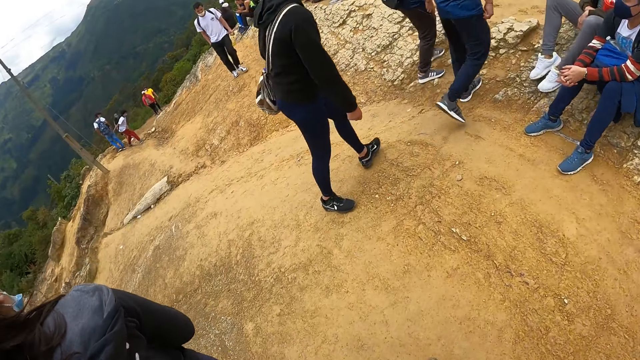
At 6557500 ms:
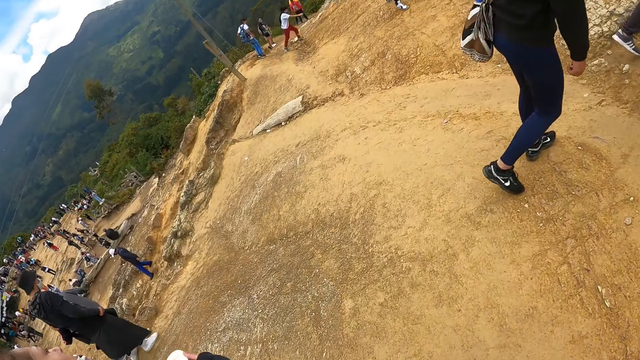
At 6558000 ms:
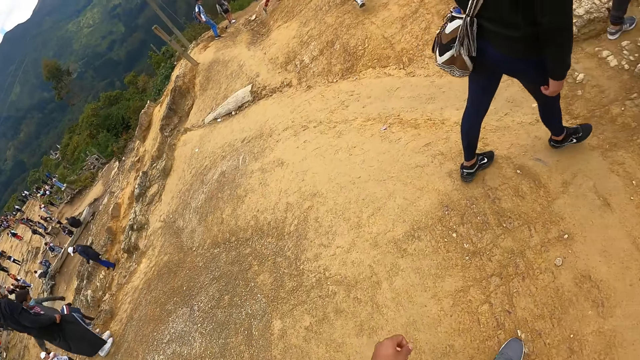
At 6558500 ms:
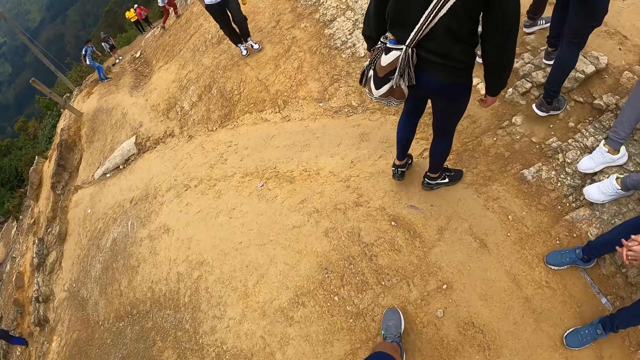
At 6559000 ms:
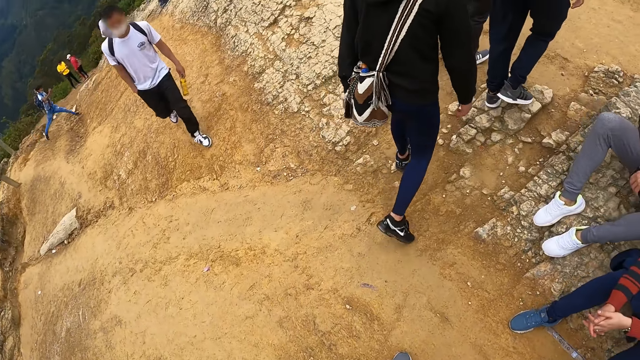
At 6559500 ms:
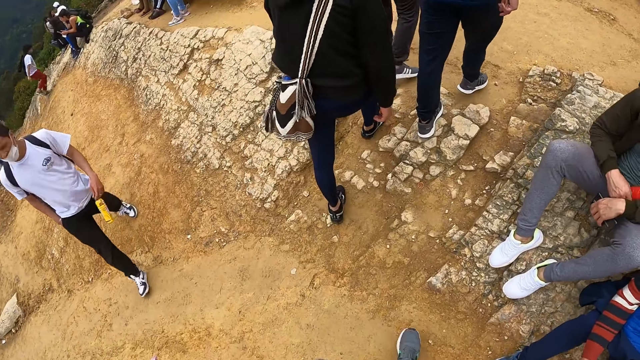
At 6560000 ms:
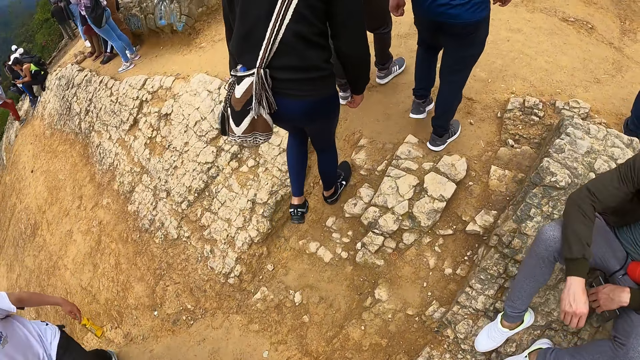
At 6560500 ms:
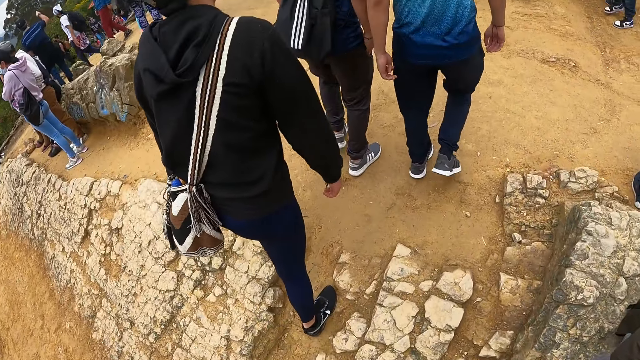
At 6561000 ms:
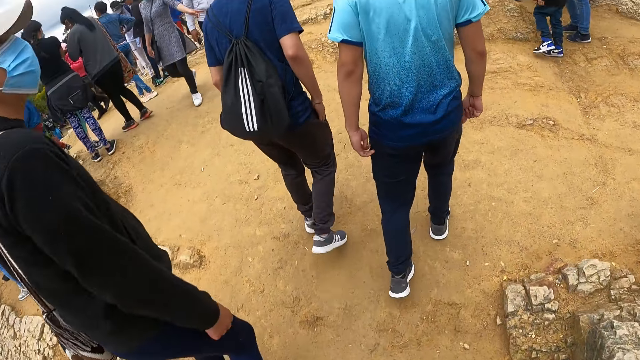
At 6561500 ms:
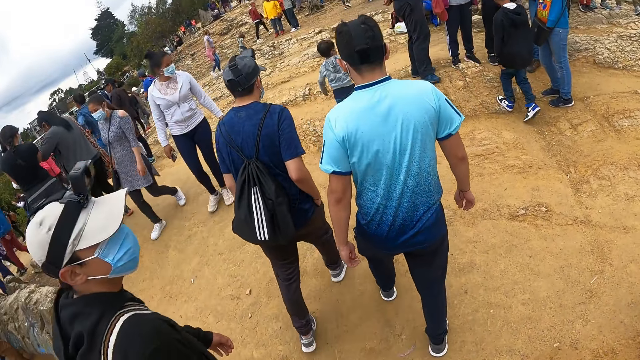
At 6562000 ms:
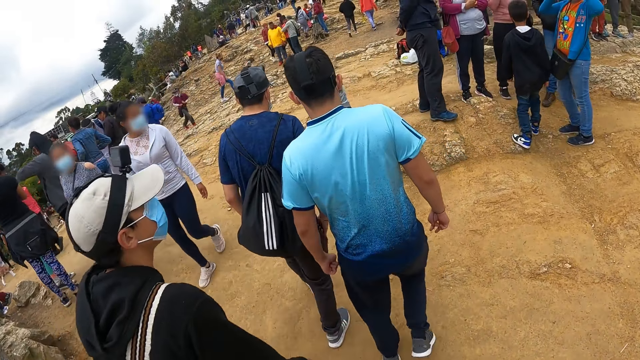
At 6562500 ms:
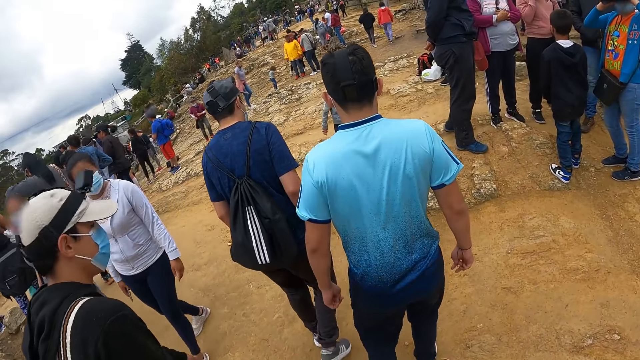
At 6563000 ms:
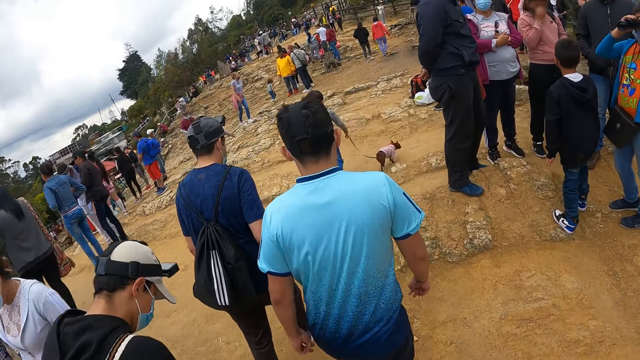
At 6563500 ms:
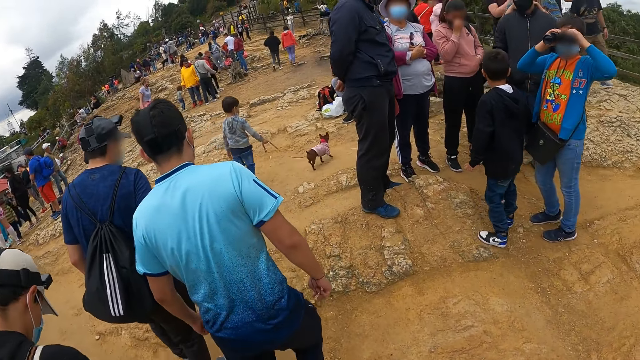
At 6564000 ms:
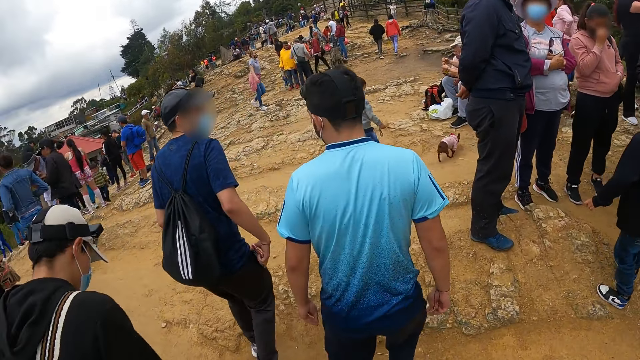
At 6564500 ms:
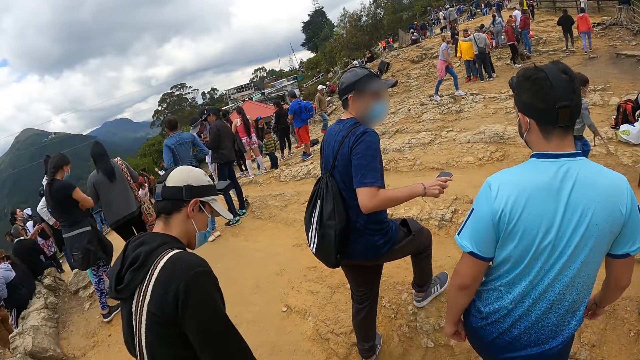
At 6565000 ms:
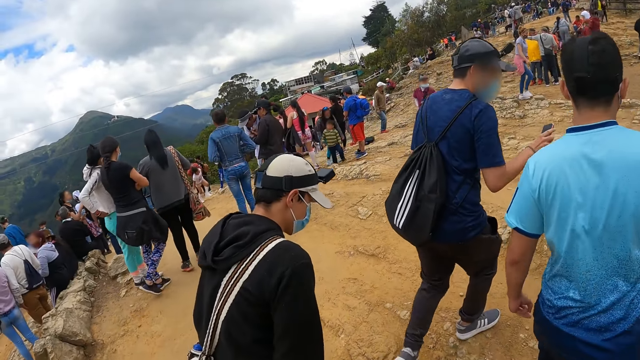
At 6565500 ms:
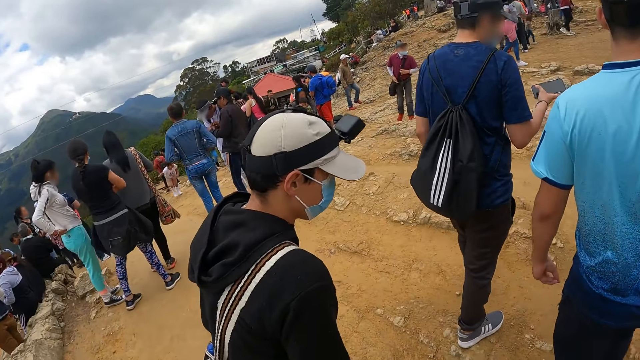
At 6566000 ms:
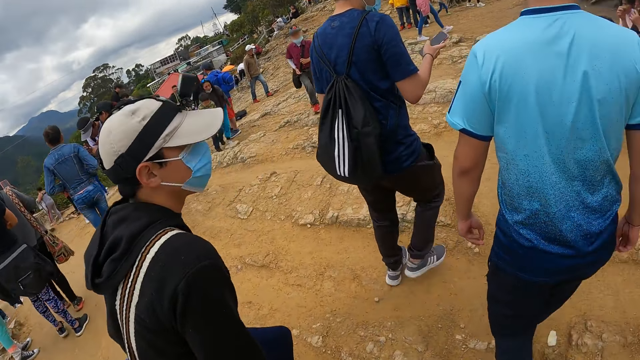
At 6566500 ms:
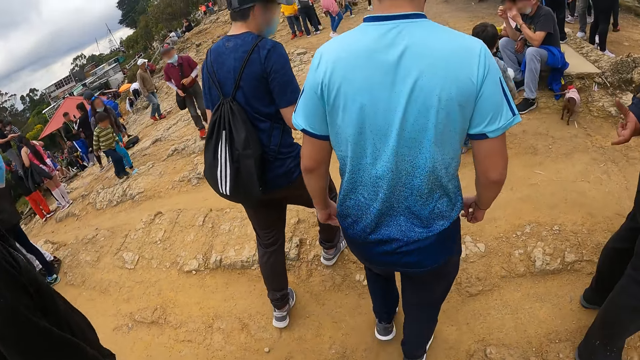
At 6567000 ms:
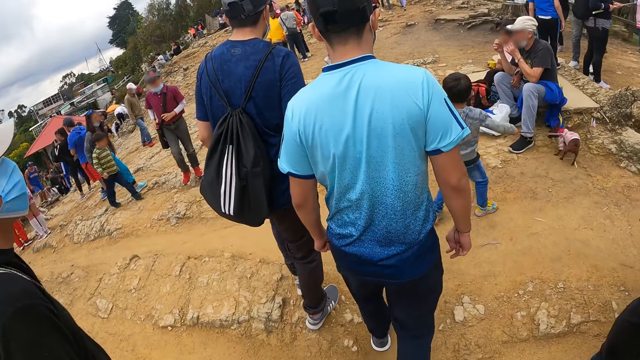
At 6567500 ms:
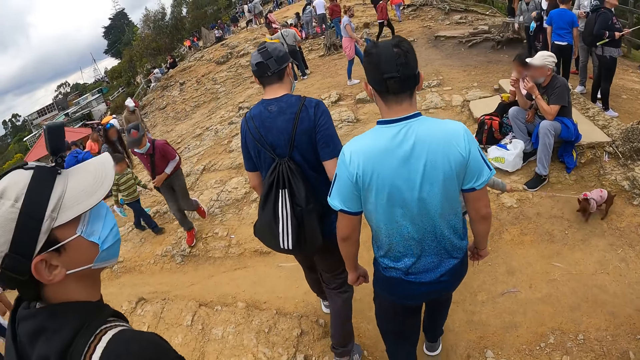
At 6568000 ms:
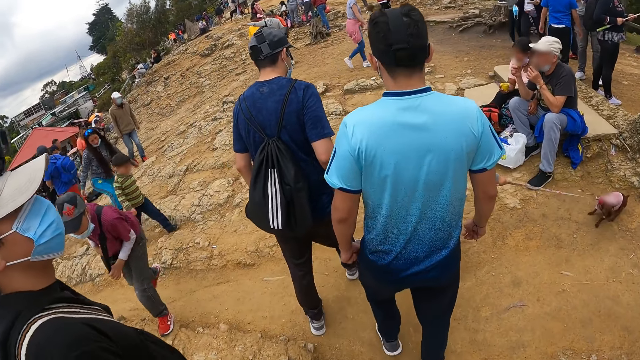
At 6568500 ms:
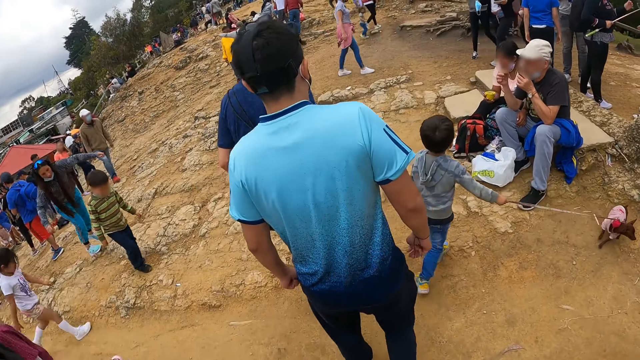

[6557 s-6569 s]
The camera wearer looks around the field and walks on the field. The man takes the phone from his pocket with his right hand. The man operates the phone with his right hand.

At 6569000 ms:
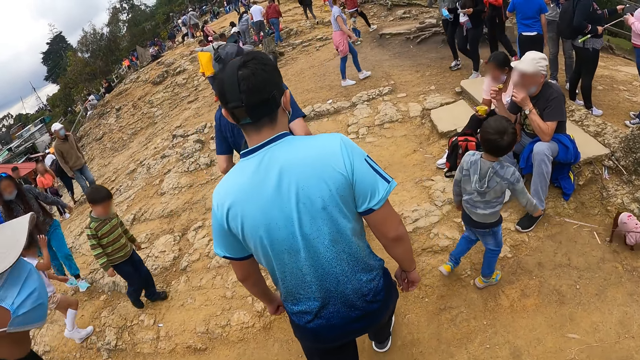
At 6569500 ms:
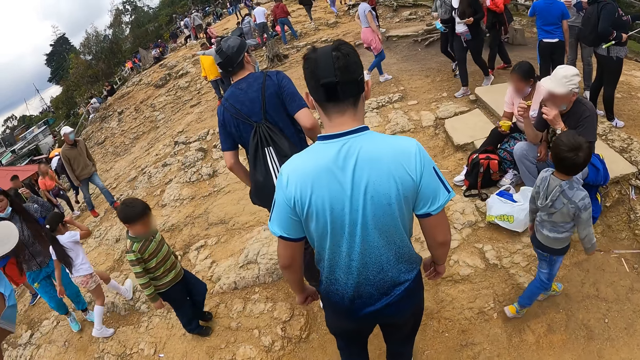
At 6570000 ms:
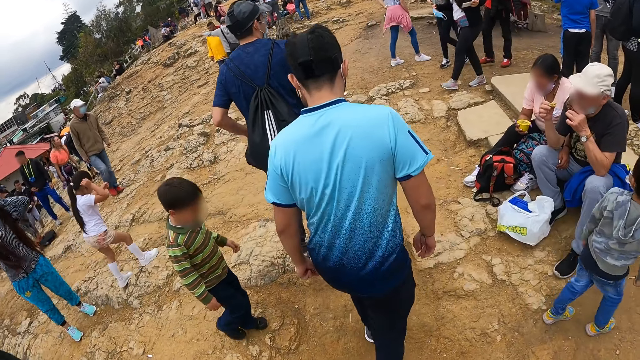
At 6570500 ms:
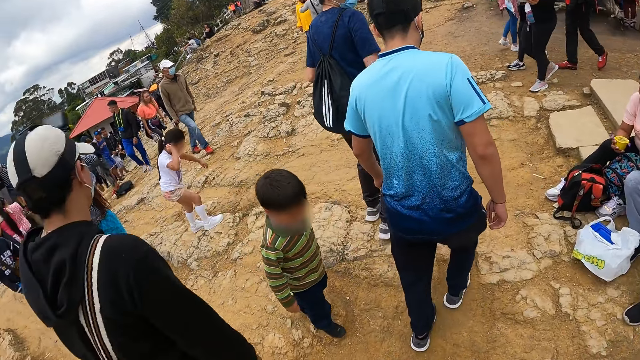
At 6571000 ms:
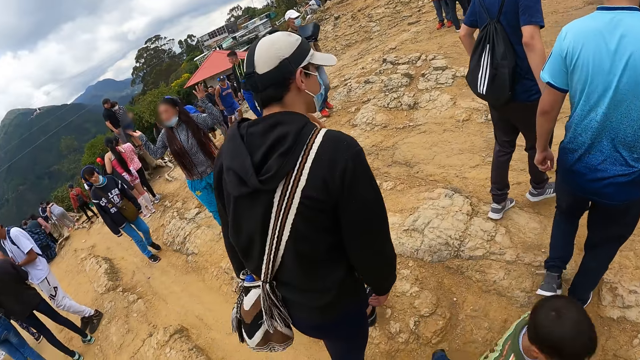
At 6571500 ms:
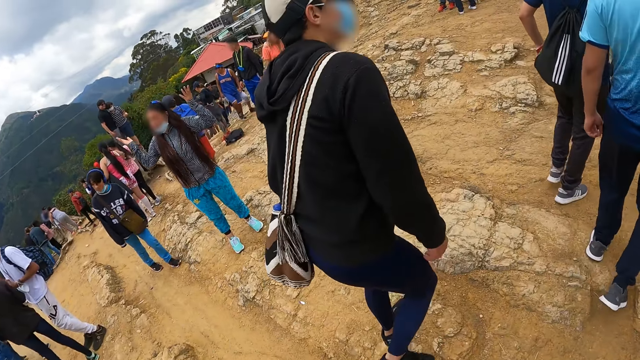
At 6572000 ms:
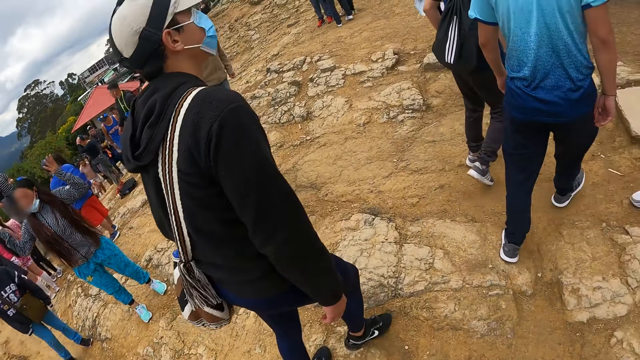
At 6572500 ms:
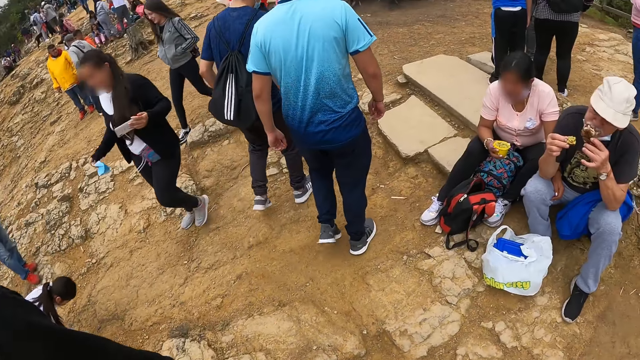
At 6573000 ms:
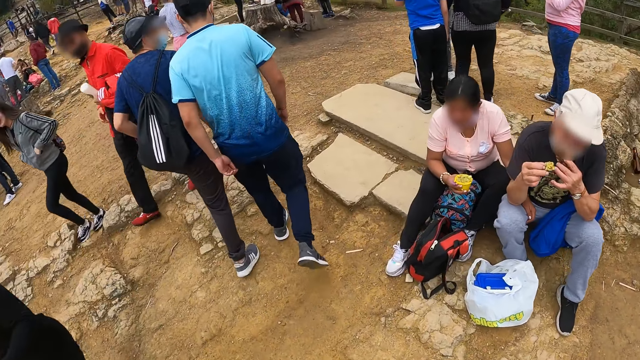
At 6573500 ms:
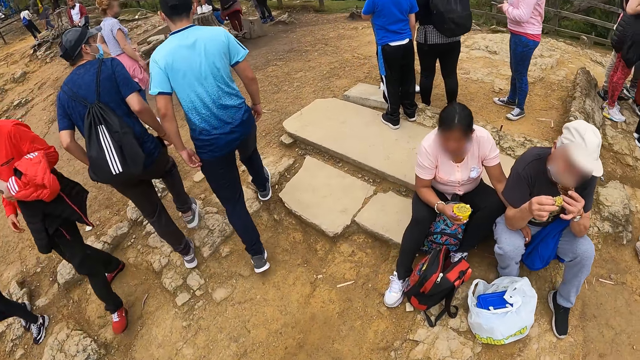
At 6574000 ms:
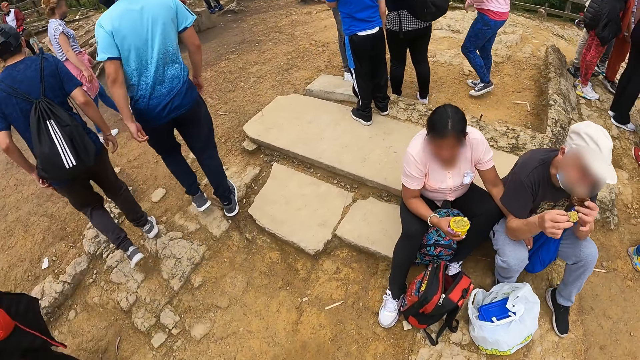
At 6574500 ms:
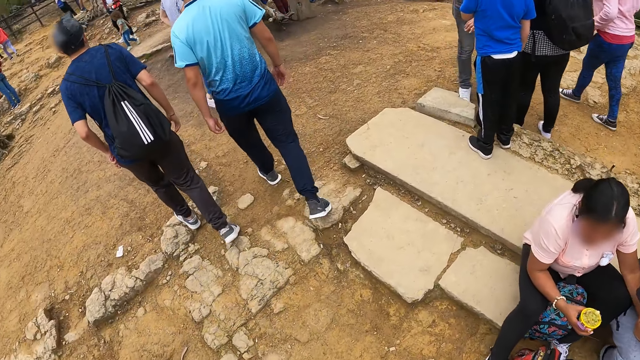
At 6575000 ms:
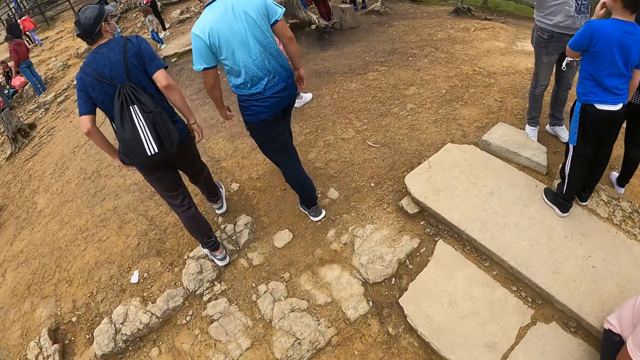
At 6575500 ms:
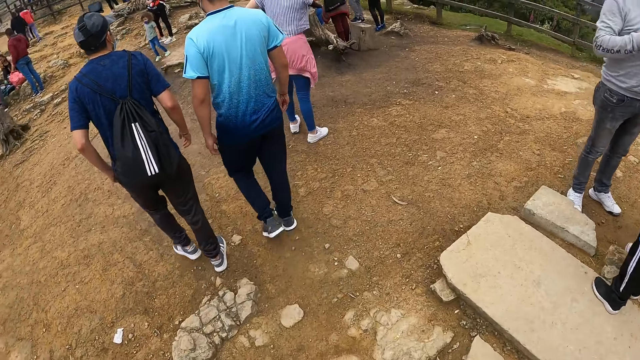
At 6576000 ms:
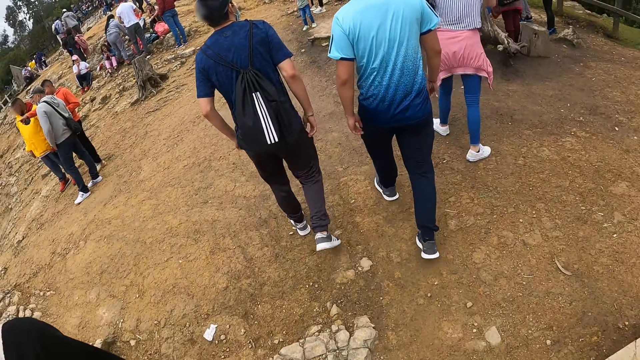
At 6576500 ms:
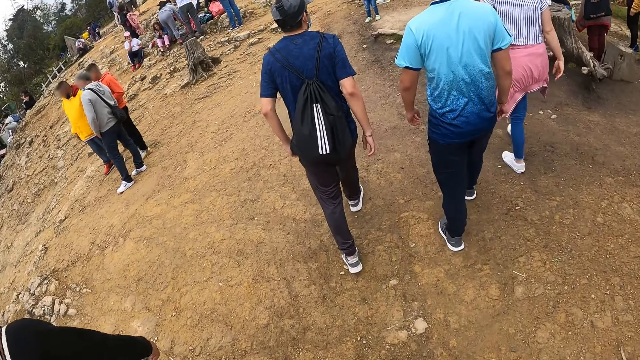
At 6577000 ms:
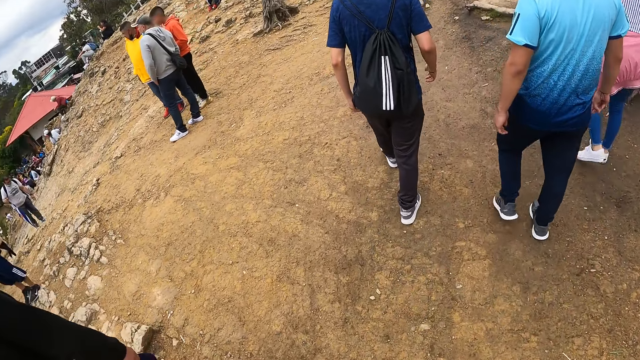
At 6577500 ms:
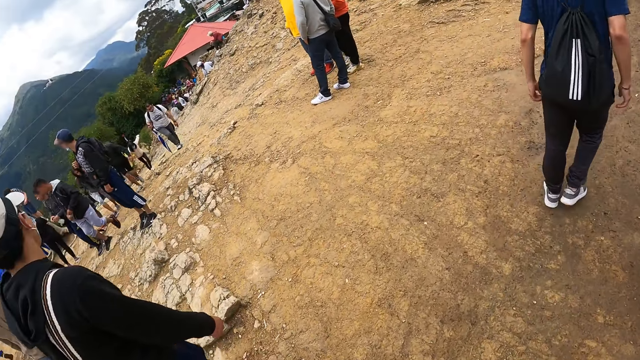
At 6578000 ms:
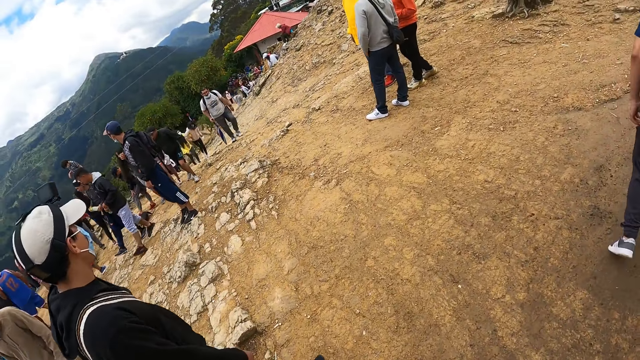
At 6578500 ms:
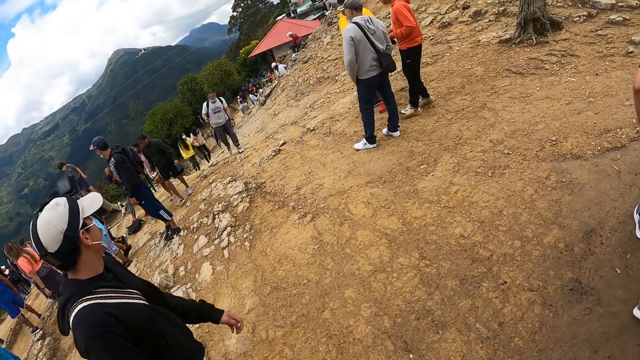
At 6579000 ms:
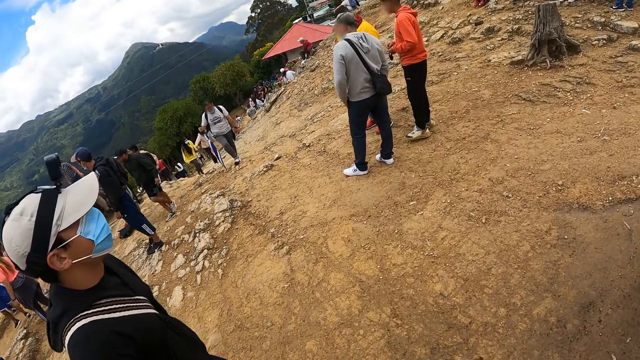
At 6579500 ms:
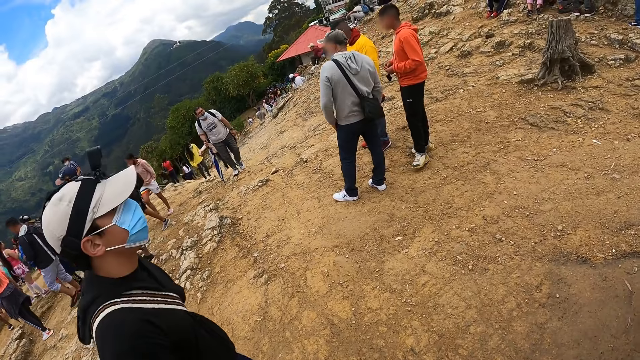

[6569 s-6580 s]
The camera wearer looks around the field.
